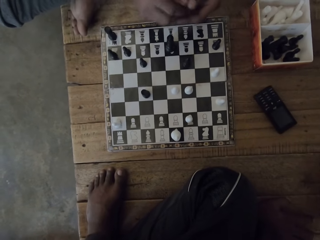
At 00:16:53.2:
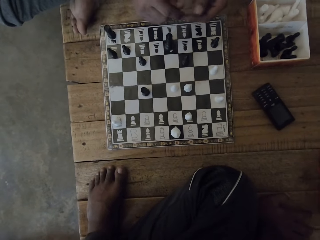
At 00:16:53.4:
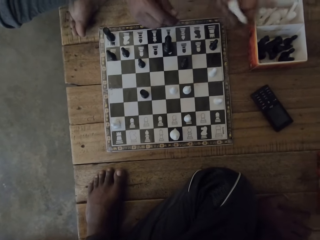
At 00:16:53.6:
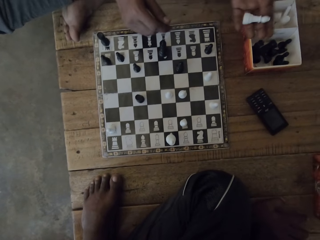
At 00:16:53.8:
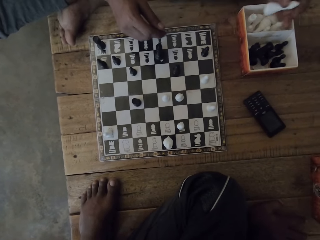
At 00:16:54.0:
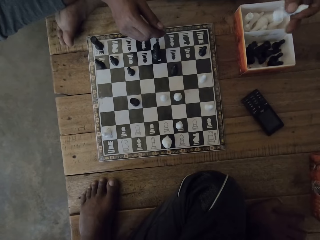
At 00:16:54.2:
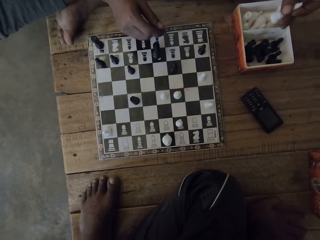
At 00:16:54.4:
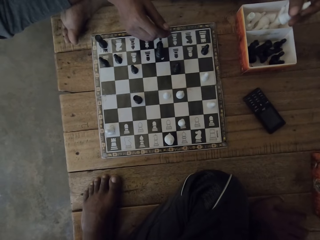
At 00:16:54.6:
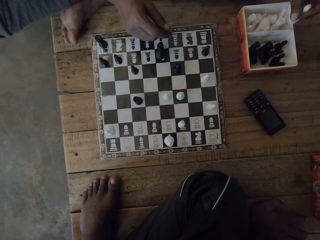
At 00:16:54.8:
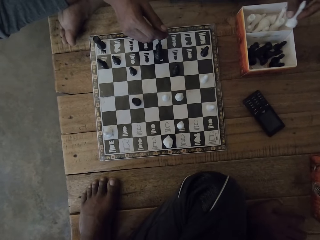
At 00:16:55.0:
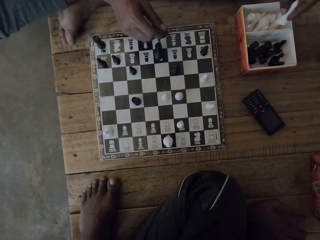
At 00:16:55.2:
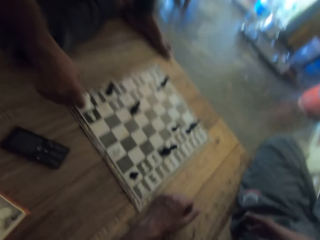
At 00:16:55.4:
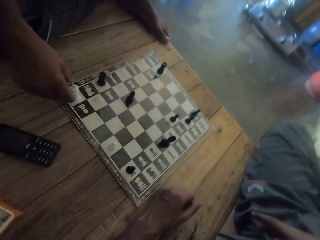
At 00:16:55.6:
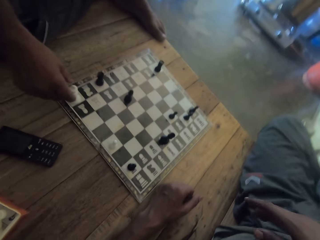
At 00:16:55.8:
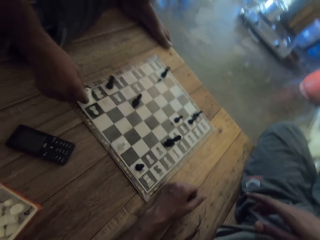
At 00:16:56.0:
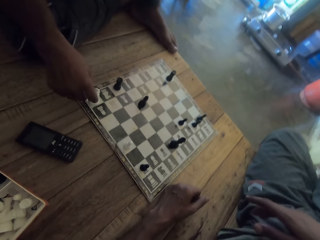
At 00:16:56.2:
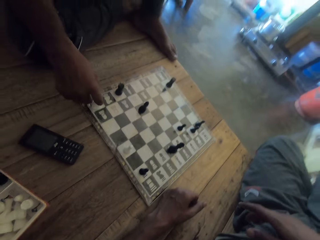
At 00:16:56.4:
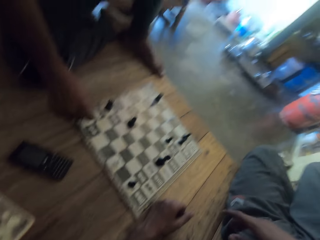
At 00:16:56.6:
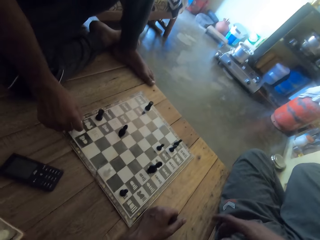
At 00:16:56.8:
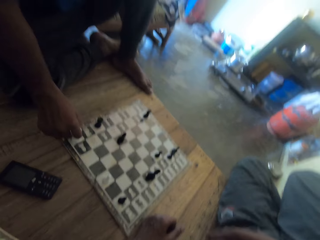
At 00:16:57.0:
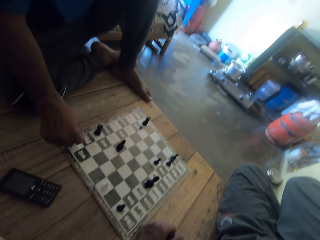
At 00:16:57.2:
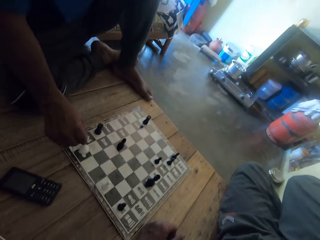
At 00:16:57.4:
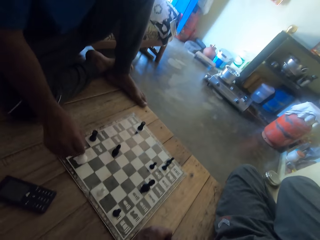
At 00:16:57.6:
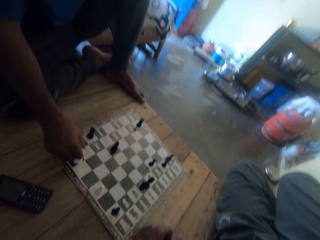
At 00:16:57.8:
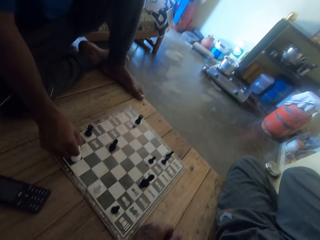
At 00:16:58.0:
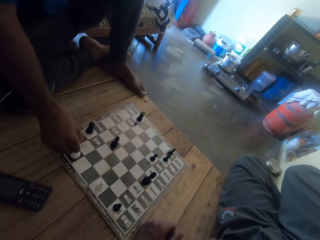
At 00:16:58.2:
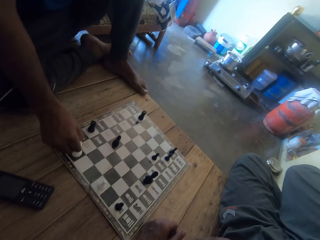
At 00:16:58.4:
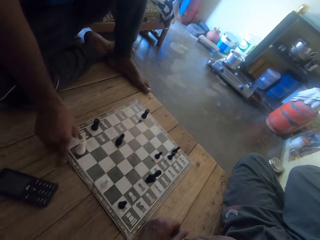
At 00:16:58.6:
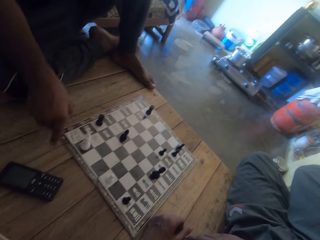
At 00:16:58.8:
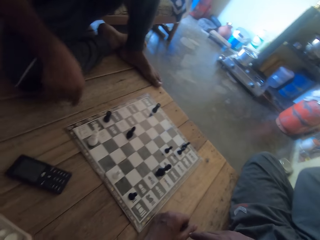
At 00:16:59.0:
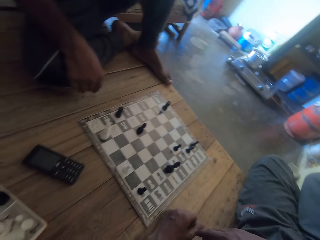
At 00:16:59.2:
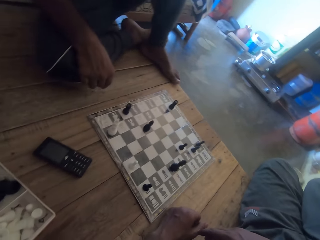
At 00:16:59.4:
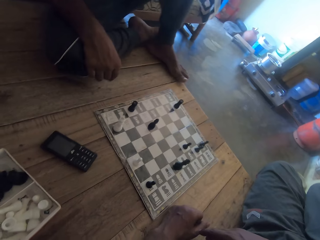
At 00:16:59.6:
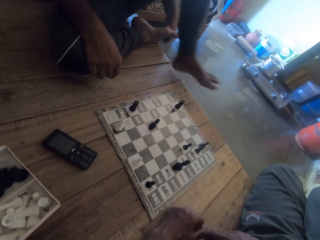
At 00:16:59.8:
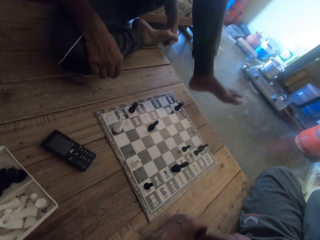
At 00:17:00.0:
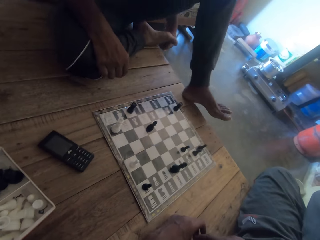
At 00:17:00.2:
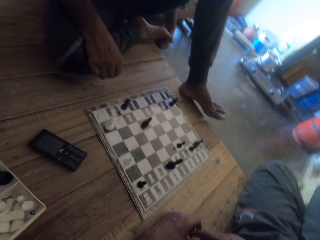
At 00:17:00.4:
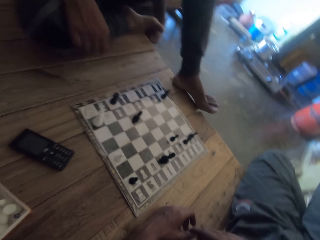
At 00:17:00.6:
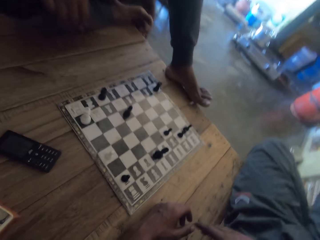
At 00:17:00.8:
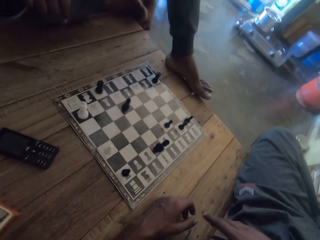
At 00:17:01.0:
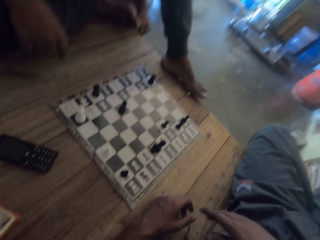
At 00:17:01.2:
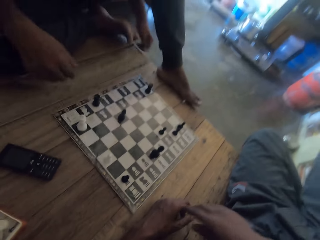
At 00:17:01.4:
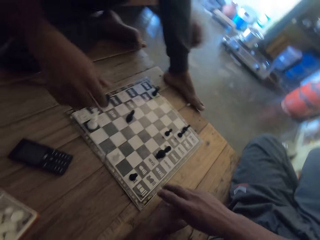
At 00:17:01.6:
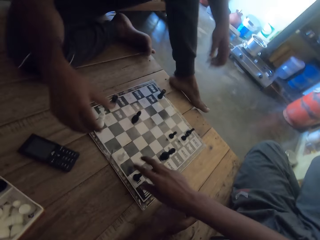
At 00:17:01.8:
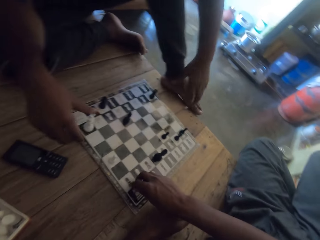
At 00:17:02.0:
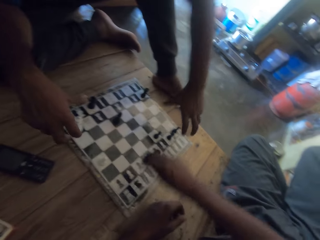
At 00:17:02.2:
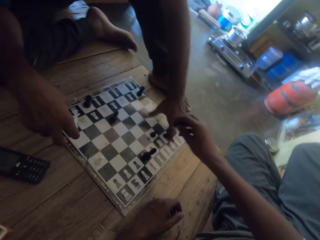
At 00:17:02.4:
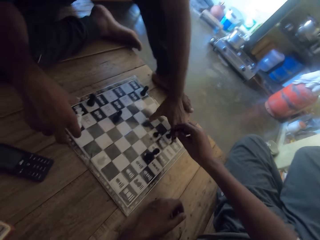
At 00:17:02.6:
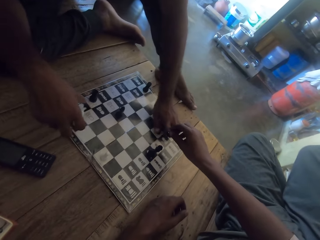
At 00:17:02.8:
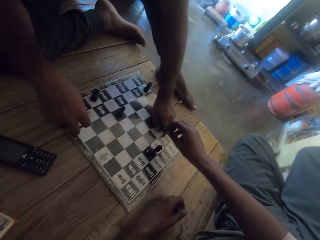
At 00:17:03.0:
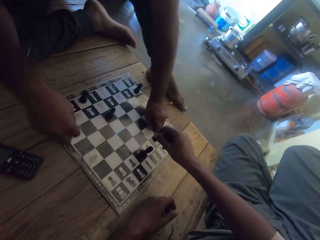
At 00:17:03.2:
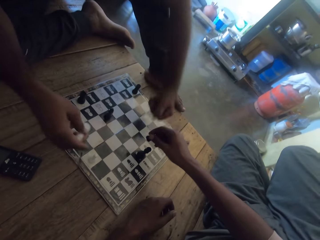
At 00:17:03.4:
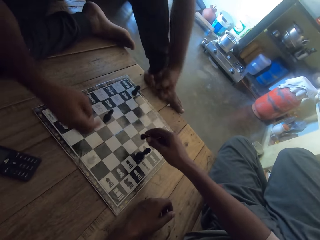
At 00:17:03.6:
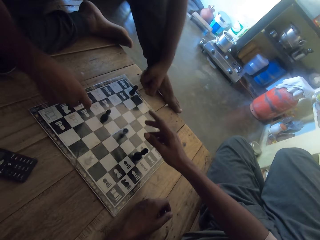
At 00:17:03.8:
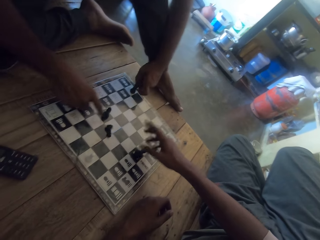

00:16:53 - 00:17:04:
A person takes a chess piece. The person holds the chess piece with the left hand. The person puts the chess piece in the box. The camera wearer looks around. The person touches a piece on the board. The person plays a chess game with the camera wearer. The person moves a leg on the floor. The person sits well. The person stretches hands to the chess board. The camera wearer picks up a chess game piece. They play the chess game. The person takes chess pieces on the board. The camera wearer holds the chess piece.

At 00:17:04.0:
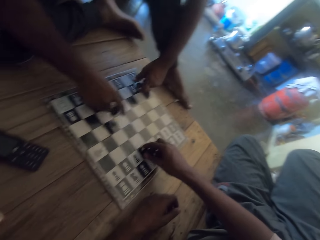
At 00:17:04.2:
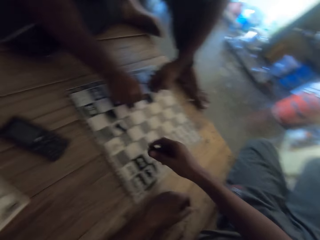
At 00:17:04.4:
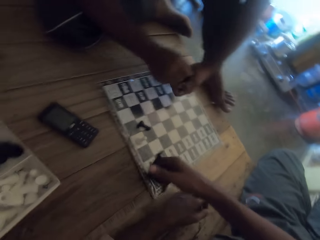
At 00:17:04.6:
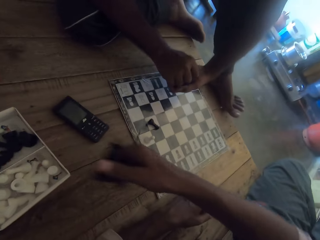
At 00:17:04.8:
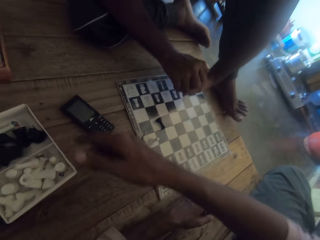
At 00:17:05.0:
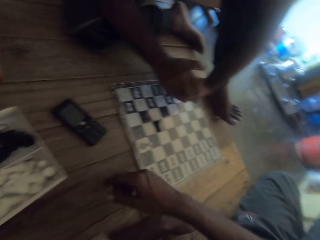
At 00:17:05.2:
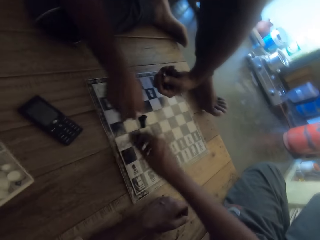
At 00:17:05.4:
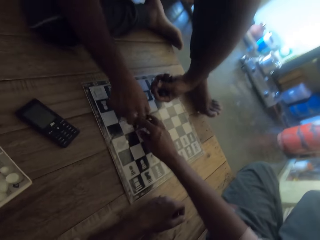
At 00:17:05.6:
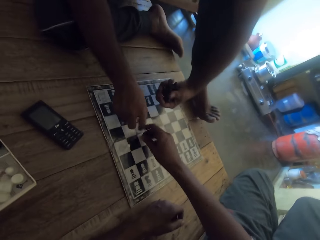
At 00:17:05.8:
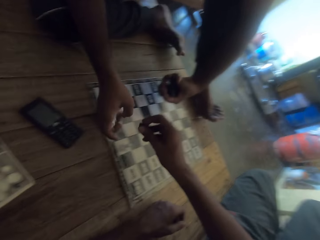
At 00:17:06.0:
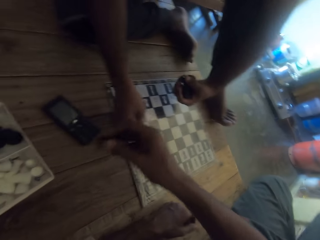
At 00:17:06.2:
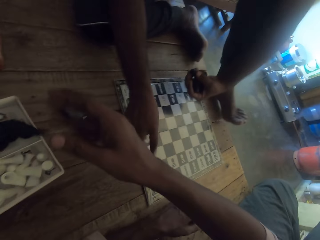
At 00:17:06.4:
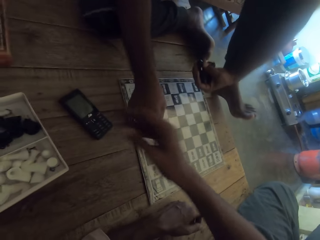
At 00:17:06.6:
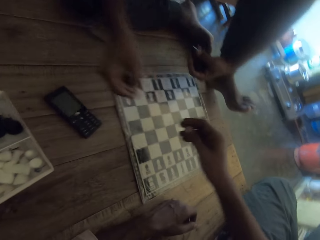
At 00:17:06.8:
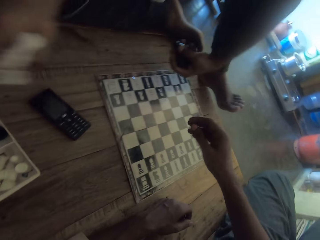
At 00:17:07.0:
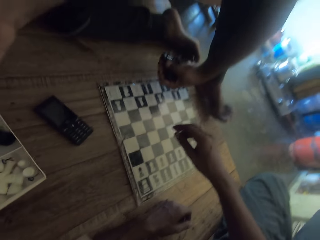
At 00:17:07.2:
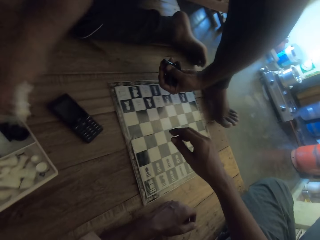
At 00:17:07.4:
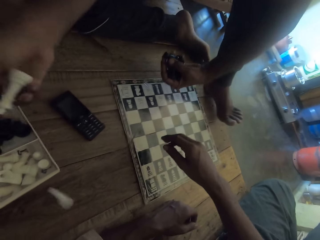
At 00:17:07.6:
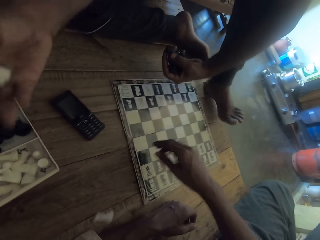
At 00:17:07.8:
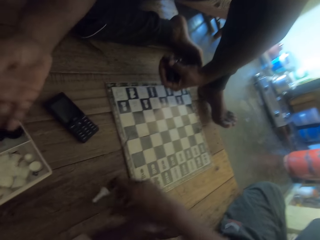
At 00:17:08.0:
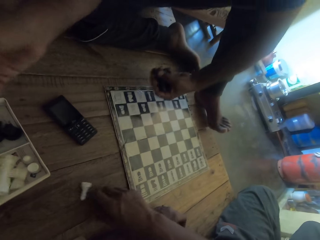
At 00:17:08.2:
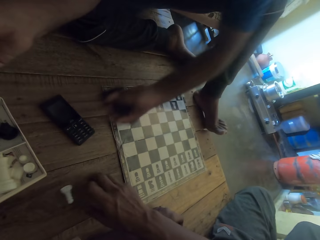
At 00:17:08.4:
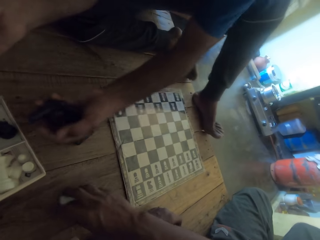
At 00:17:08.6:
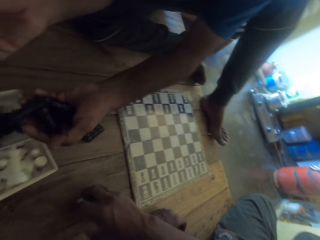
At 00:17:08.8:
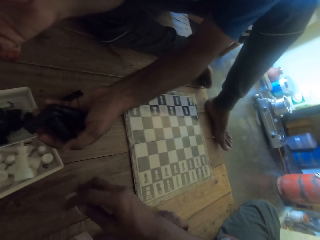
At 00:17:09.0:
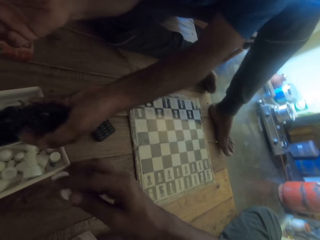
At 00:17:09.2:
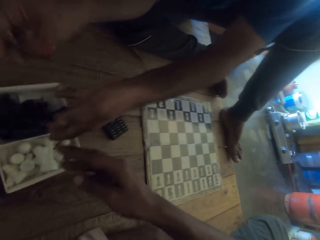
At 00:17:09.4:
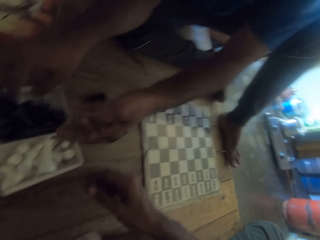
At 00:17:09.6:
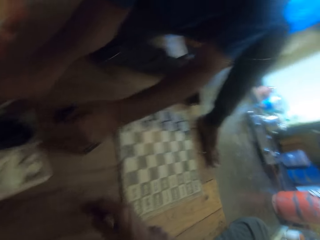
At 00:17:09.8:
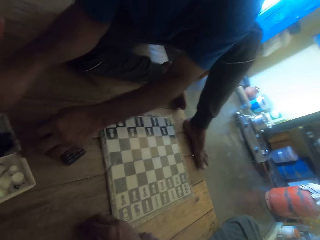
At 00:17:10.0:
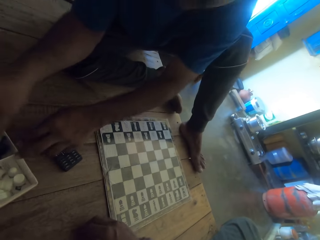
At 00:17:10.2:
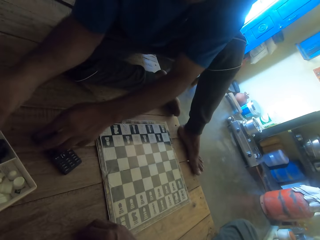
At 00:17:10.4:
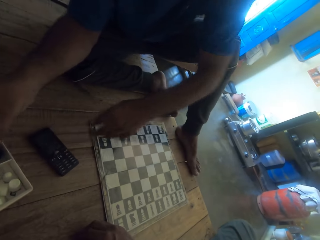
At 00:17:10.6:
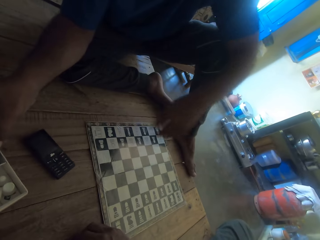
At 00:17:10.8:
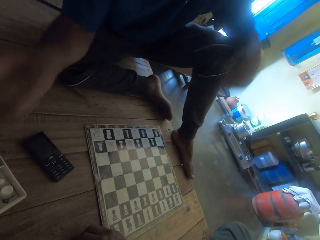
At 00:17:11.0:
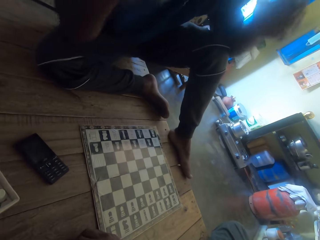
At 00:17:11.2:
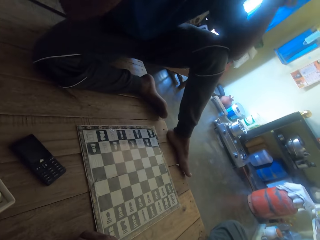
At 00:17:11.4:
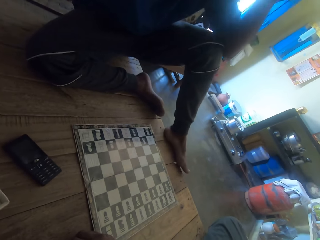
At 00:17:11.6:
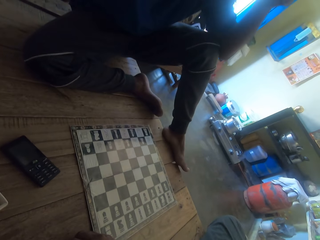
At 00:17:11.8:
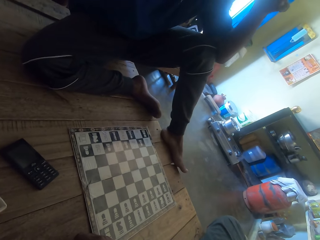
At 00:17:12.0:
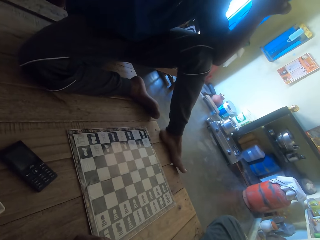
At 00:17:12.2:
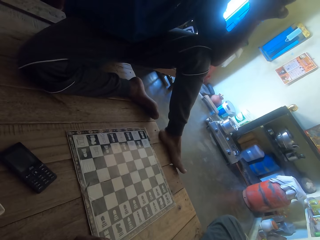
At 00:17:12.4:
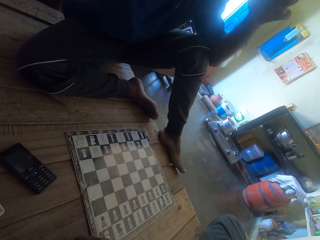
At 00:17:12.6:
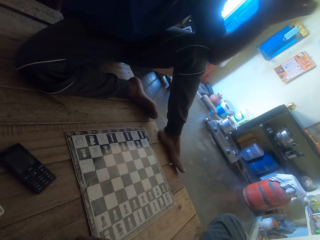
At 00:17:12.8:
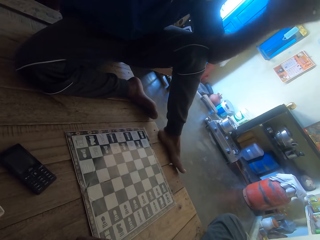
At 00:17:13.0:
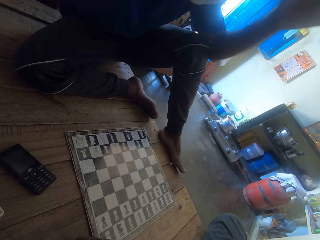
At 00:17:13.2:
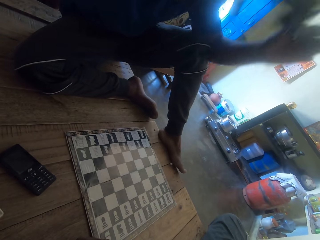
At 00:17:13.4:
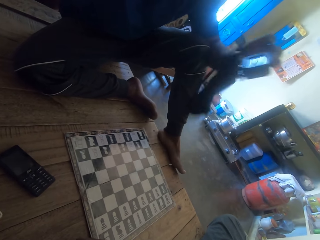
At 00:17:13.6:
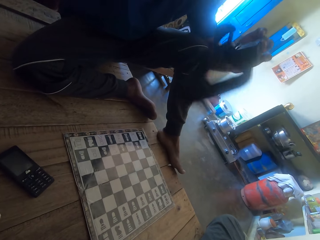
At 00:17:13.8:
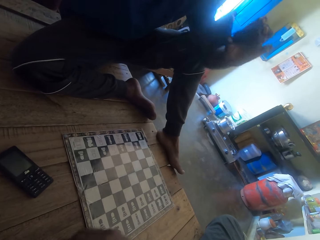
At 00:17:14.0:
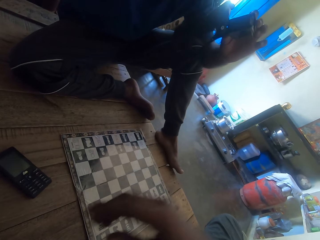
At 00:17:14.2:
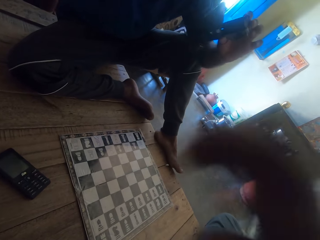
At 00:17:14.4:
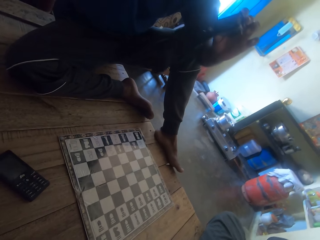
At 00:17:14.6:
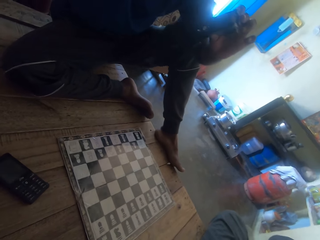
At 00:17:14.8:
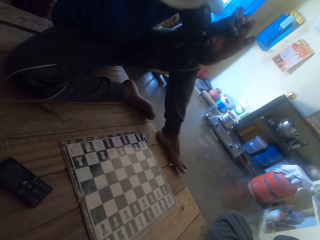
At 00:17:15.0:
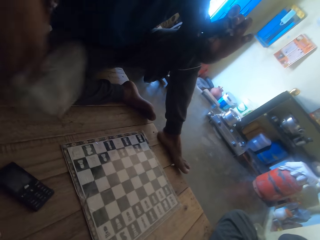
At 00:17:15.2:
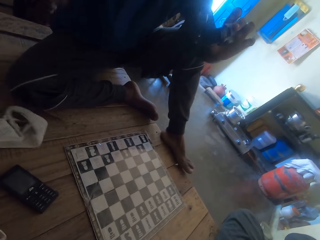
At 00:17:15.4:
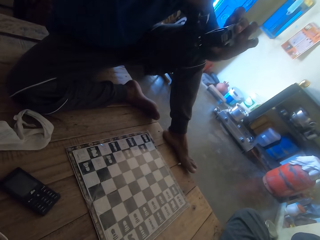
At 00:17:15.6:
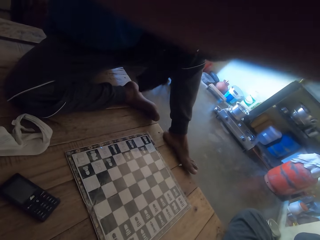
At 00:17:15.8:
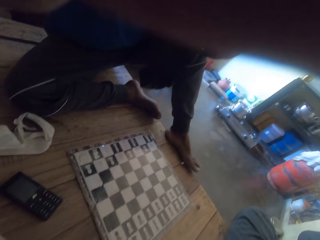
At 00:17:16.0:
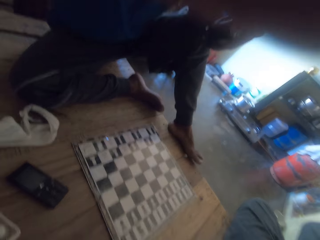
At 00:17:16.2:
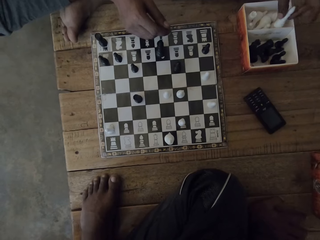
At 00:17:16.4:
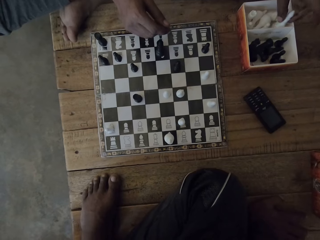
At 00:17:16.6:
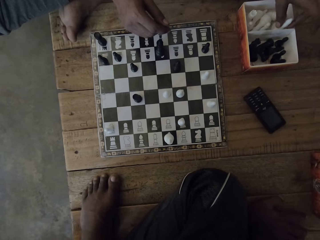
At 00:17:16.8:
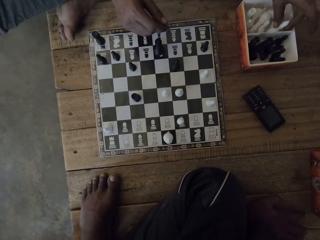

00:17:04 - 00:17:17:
The camera wearer throws the chess piece on the board. The person takes chess pieces on the board. The camera wearer takes a chess piece on the board. They throw the chess piece in the box. The person holds the chess pieces with the left hand. The camera wearer takes a chess piece on the board. The person takes a chess piece on the board. The camera wearer throws the chess piece in the box. The person puts the chess pieces in the box. The camera wearer takes a chess piece on the floor. The person puts the chess pieces in the box. The camera wearer puts the chess piece in the box. The person moves the chess box, puts the chess pieces in the box and raises hands. The camera wearer interacts with the person. The person removes the camera. The camera wearer looks at the camera. They raise a hand. They adjust the camera. The person removes a cloth from the head. The person puts the cloth on the floor.
